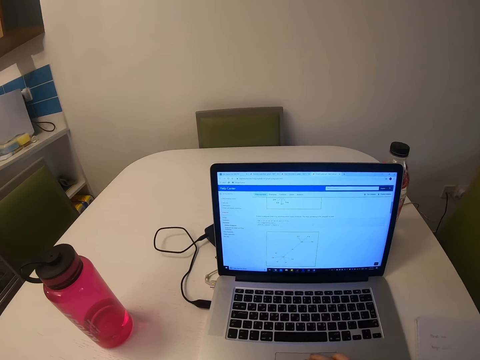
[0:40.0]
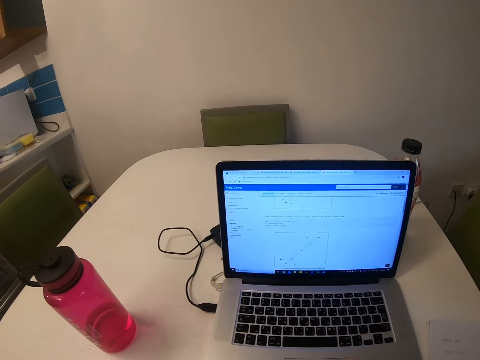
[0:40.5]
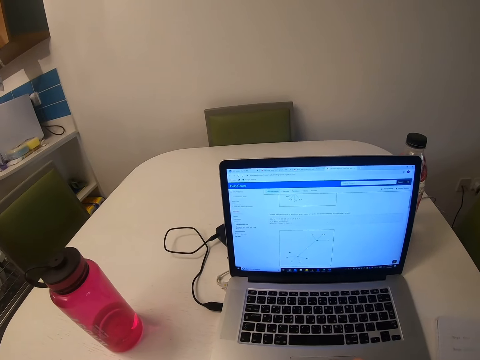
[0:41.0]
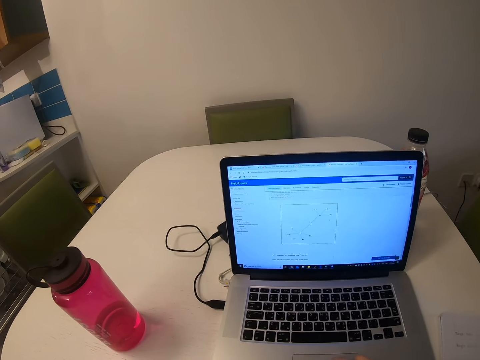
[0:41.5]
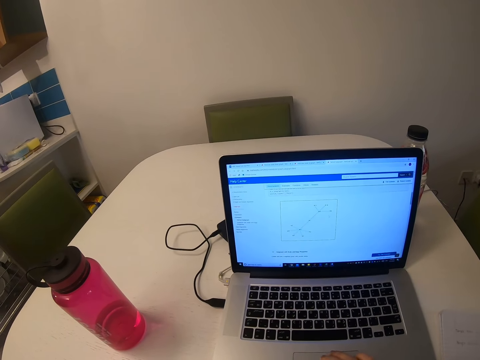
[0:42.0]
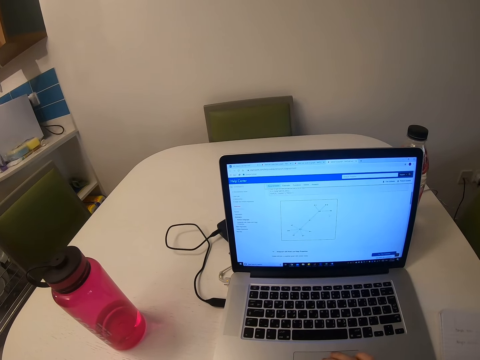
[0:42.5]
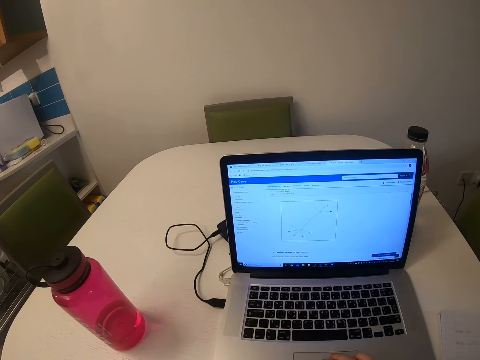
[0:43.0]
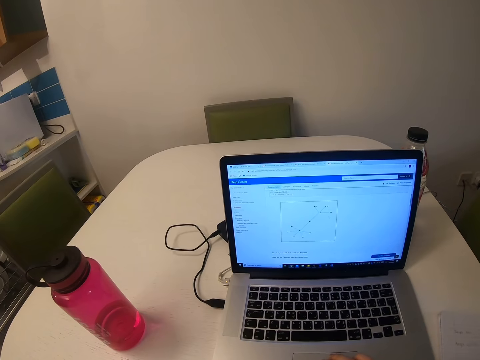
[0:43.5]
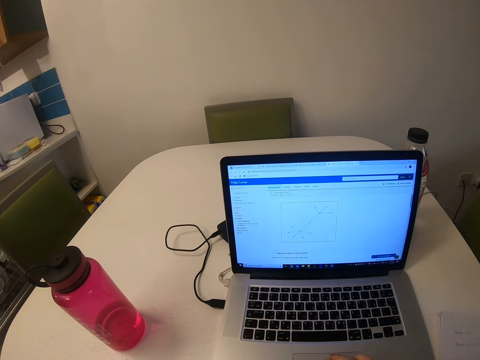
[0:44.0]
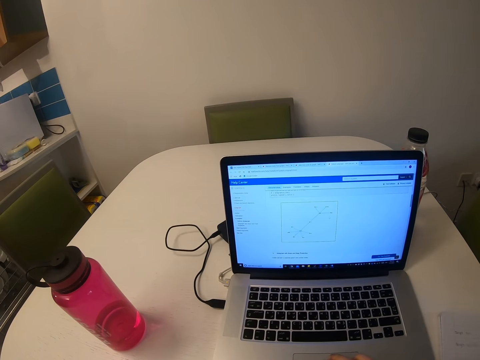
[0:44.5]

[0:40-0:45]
The camera wearer operates the laptop.

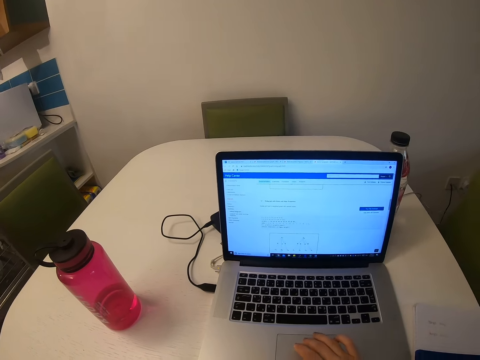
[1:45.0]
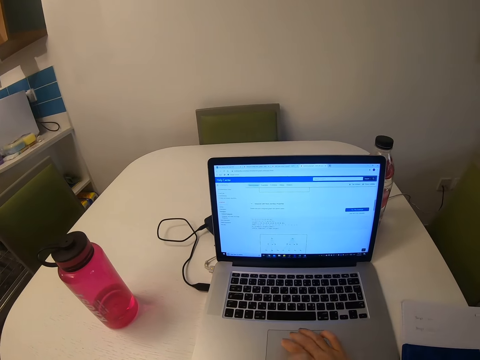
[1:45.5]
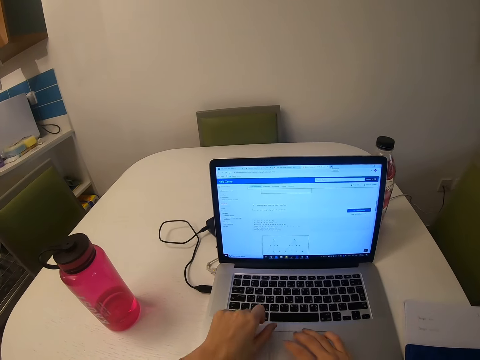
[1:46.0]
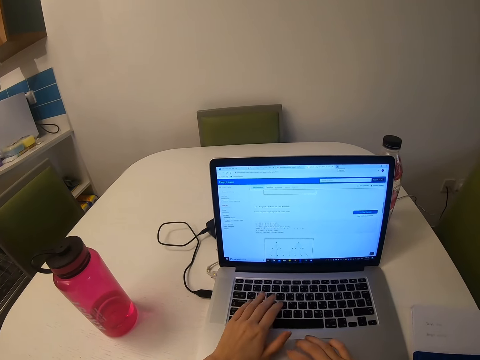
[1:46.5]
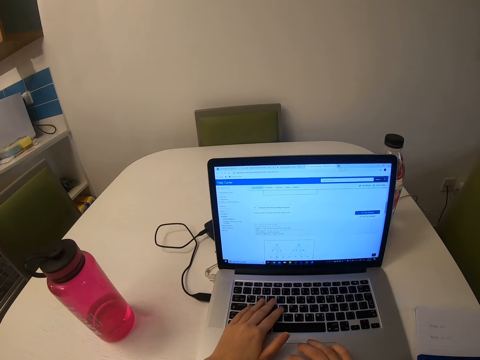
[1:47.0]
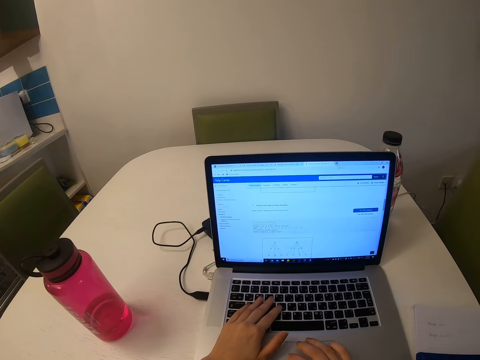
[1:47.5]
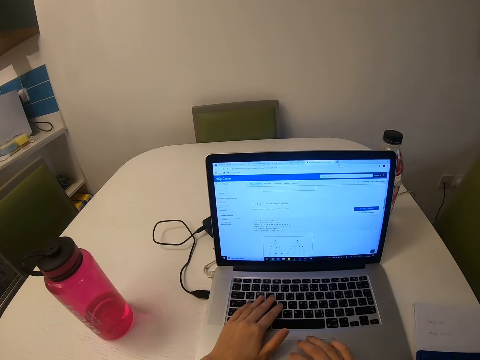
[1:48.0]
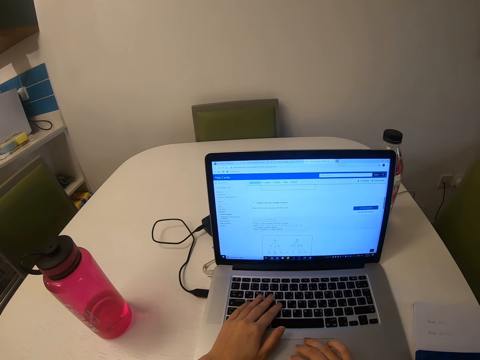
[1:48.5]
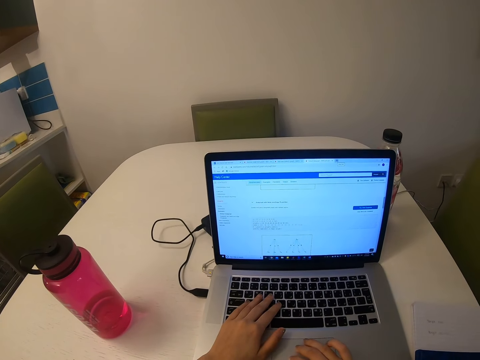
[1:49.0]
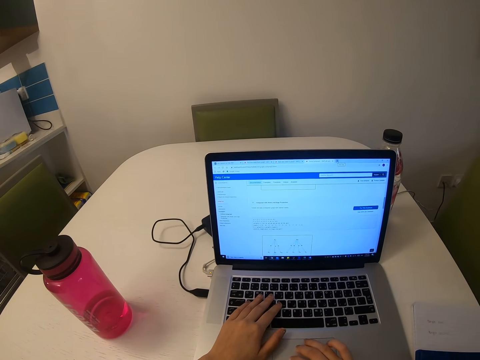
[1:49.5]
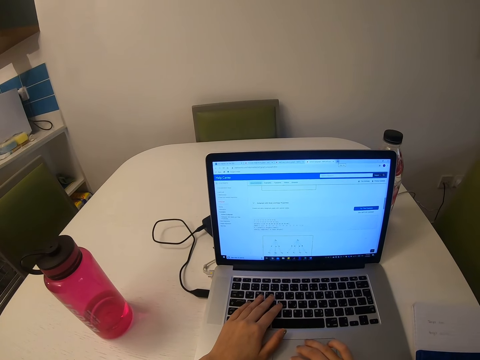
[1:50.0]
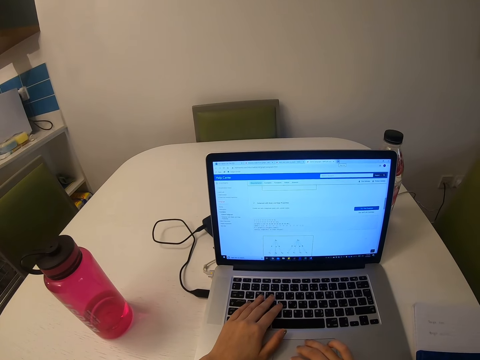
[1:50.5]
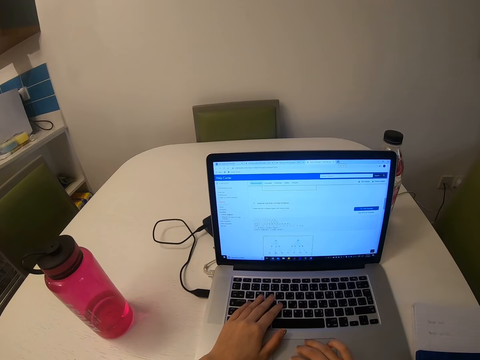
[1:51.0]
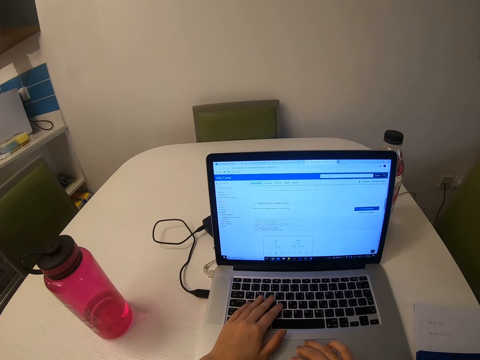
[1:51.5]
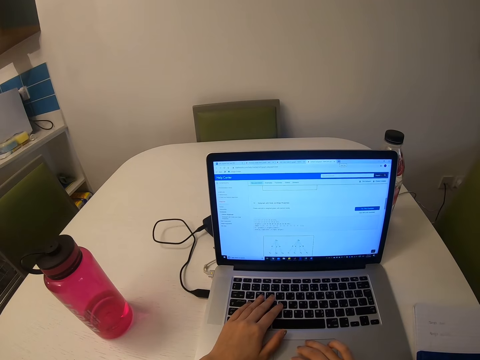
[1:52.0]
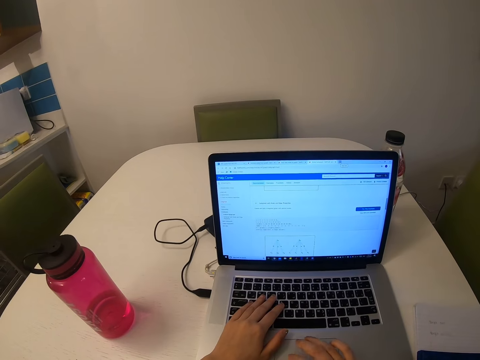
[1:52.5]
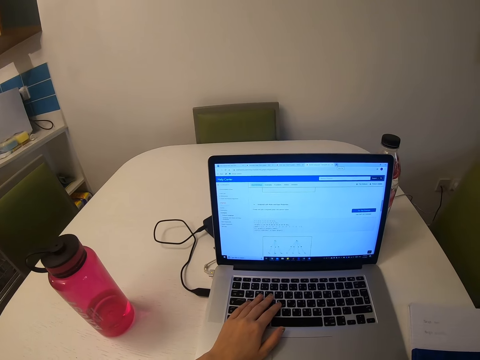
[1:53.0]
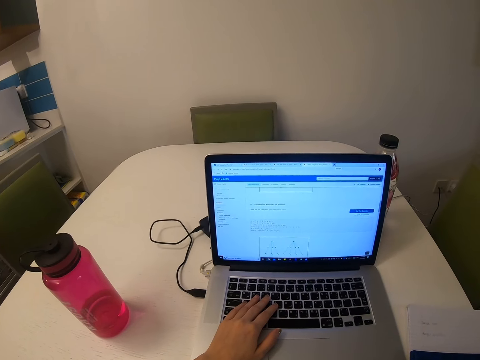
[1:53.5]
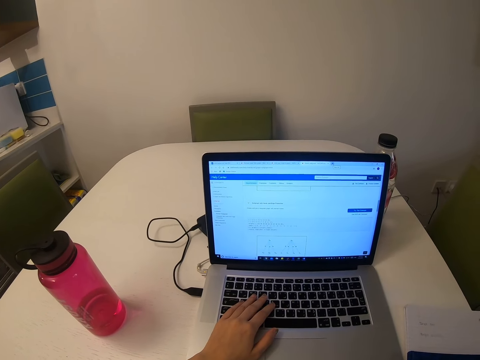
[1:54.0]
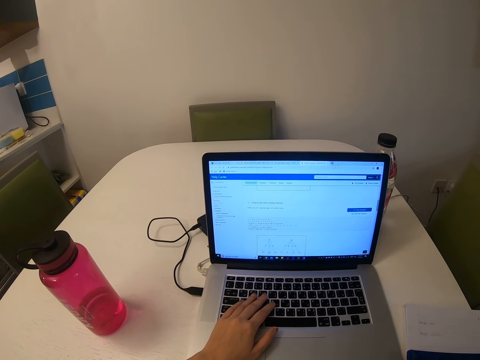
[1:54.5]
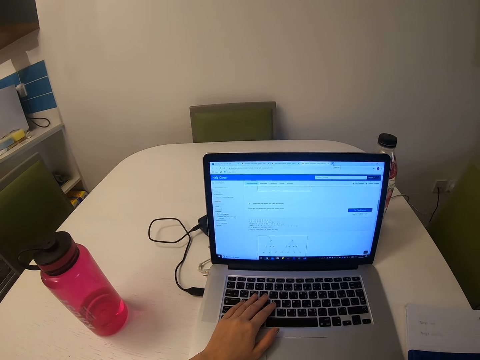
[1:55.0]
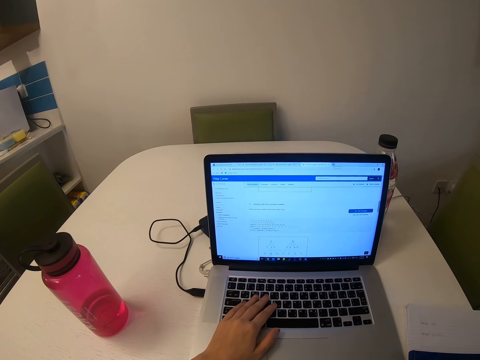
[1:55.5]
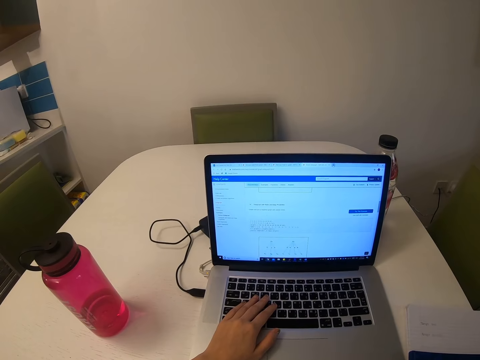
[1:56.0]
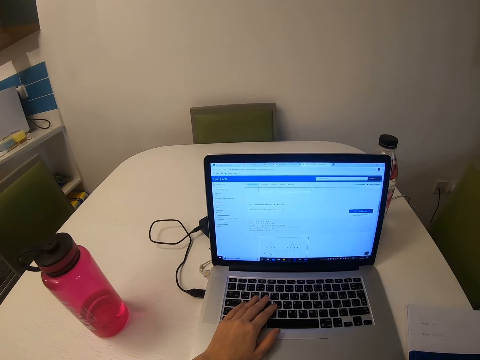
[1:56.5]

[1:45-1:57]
The camera wearer presses the keyboard buttons.

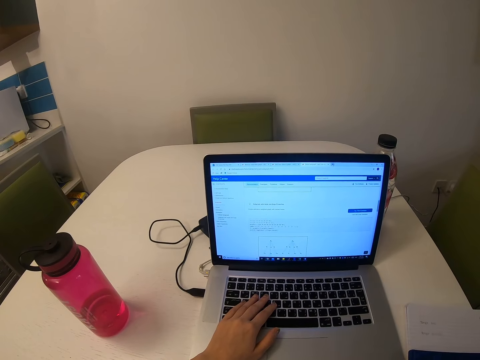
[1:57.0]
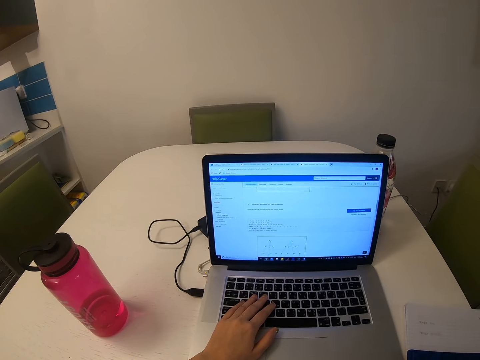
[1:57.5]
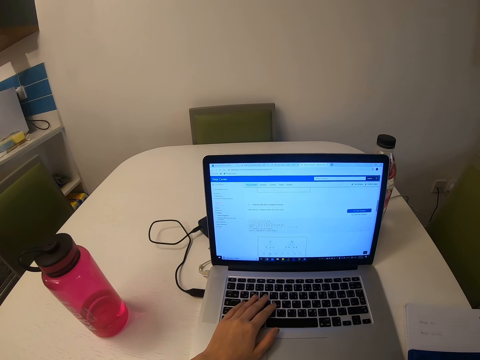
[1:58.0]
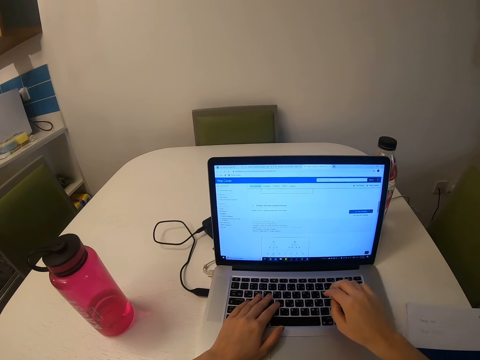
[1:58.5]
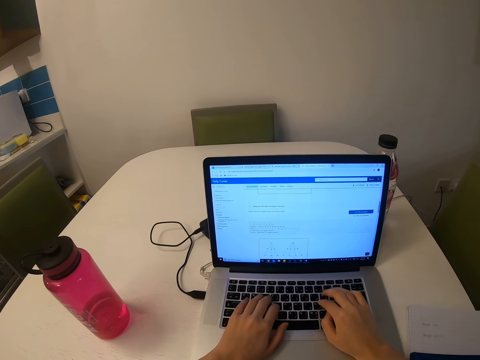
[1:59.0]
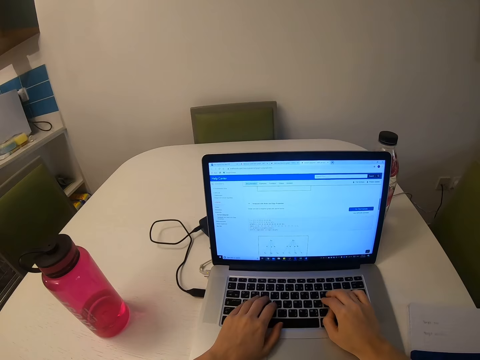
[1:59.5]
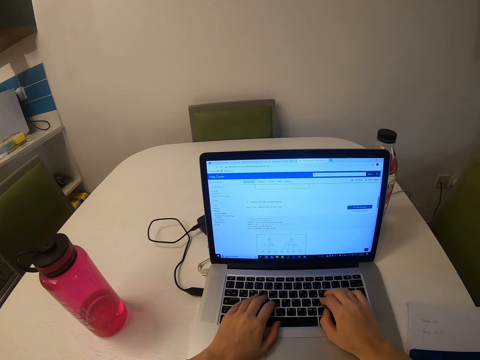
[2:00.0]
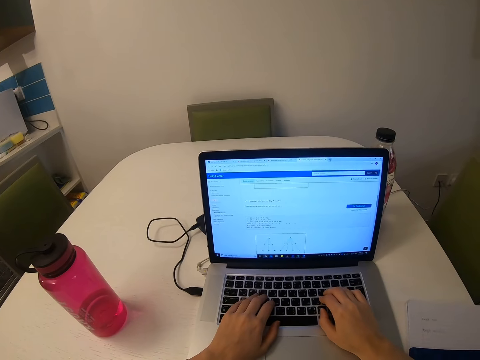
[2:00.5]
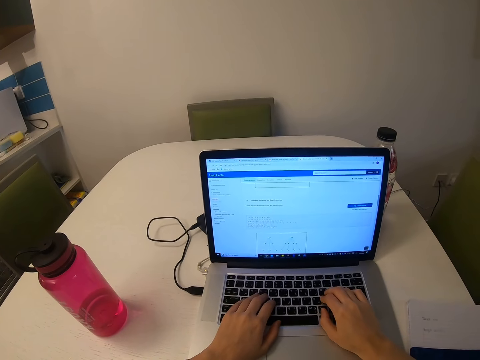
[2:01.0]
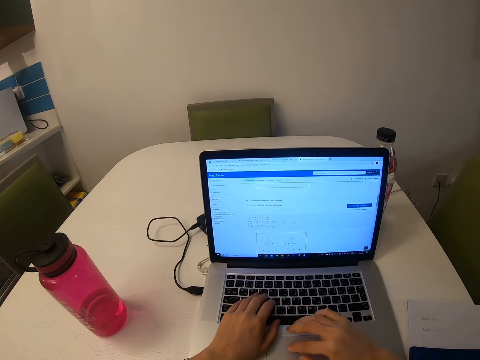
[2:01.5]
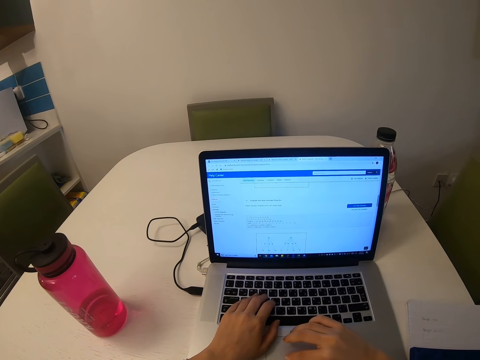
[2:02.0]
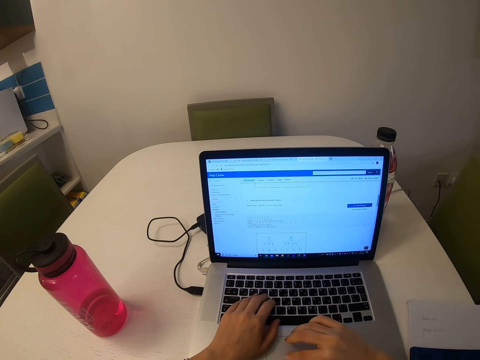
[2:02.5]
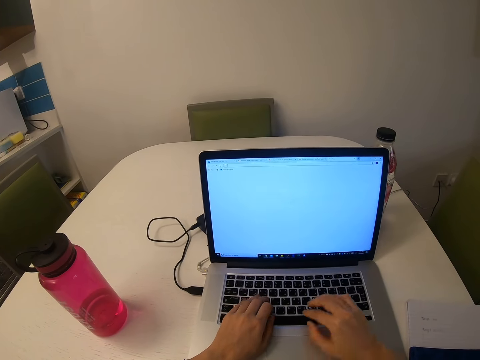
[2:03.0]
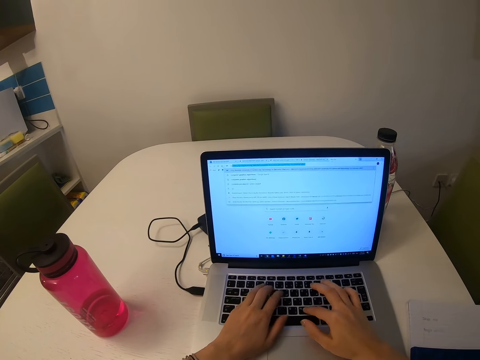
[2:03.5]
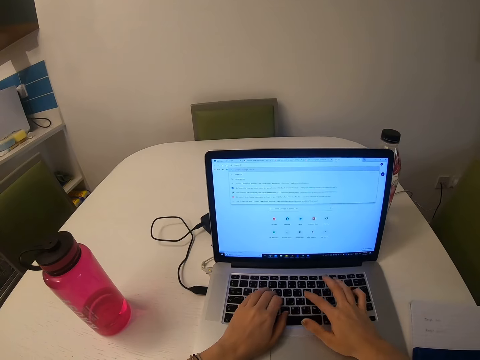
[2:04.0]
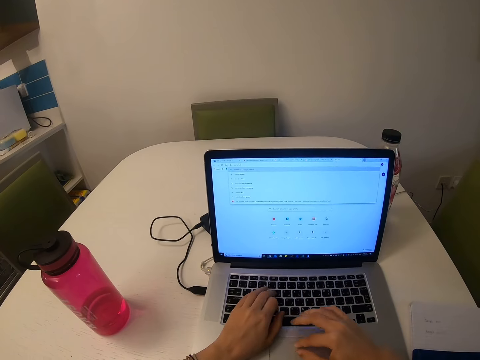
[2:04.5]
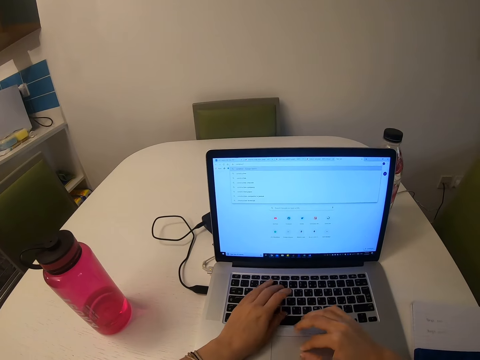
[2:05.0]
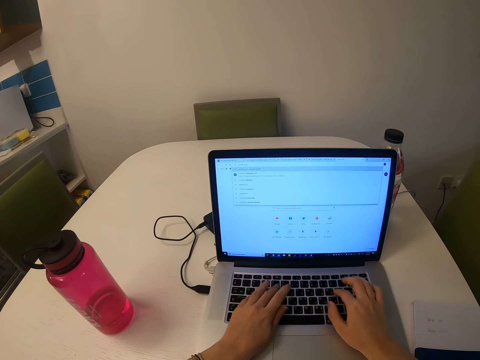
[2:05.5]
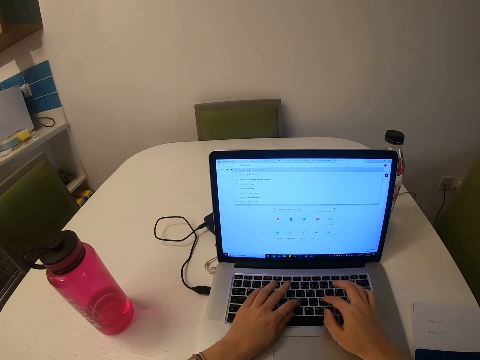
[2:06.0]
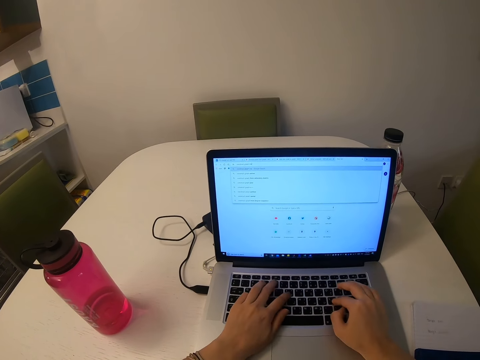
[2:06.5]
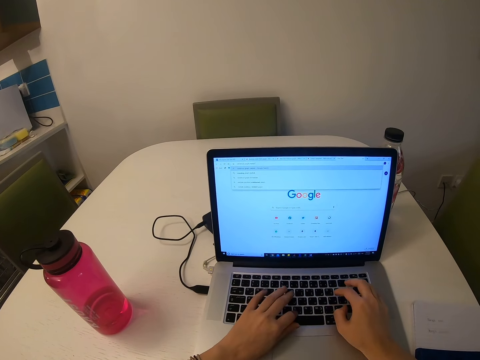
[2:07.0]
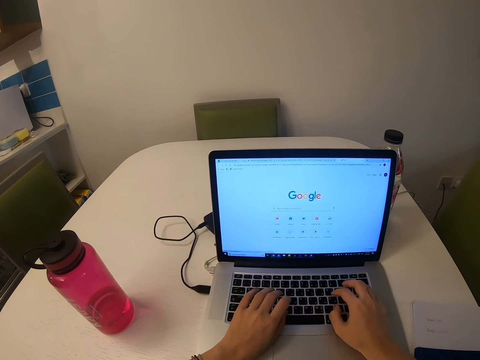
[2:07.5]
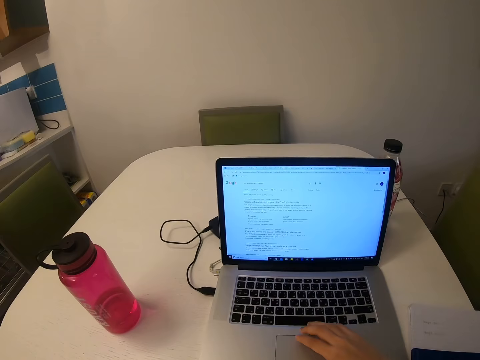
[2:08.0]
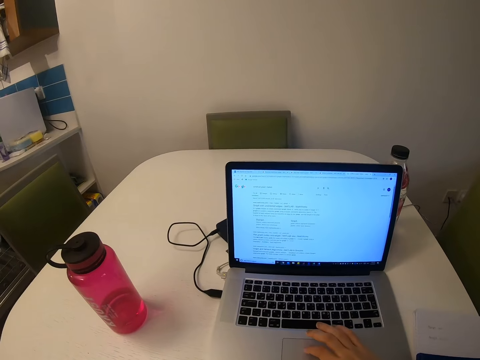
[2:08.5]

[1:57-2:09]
The camera wearer types on the keyboard. They scroll through the scrollbar. They type on the keyboard.
